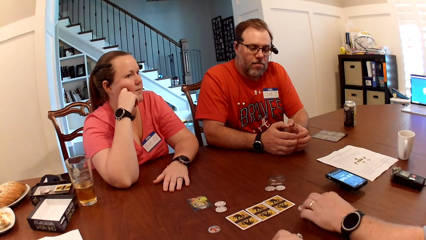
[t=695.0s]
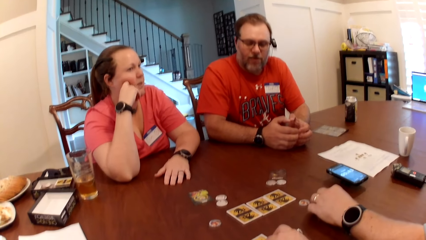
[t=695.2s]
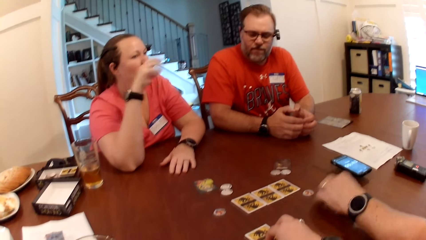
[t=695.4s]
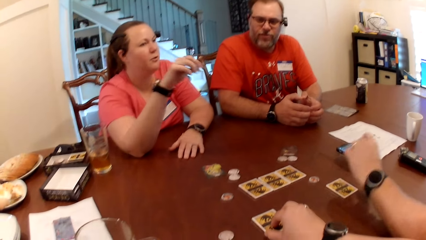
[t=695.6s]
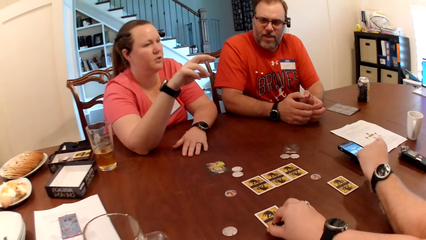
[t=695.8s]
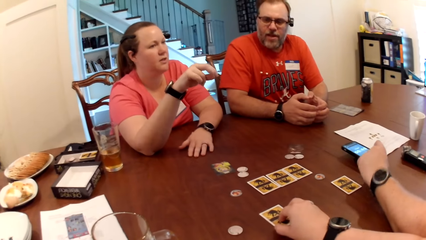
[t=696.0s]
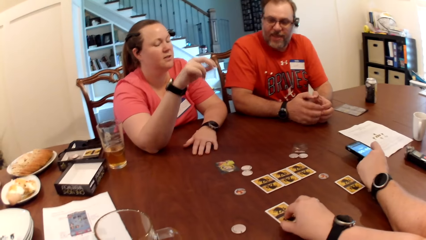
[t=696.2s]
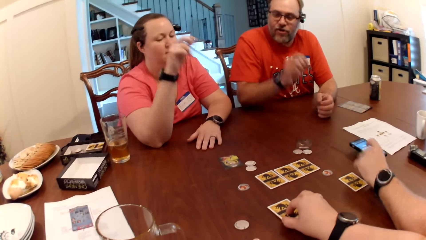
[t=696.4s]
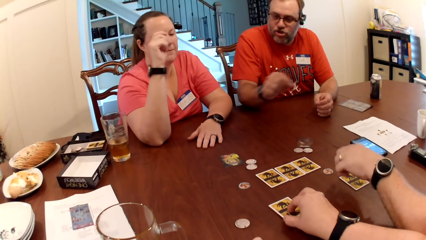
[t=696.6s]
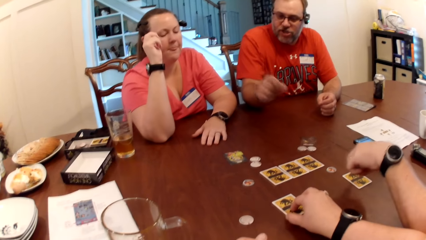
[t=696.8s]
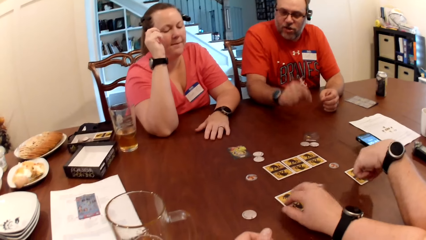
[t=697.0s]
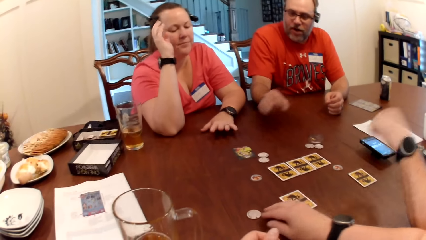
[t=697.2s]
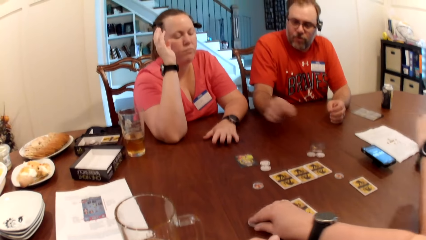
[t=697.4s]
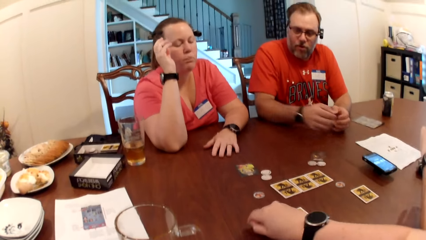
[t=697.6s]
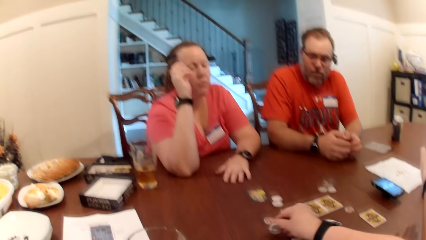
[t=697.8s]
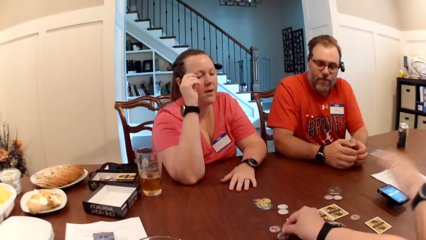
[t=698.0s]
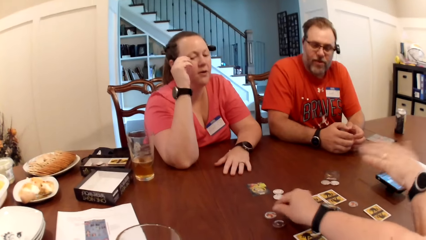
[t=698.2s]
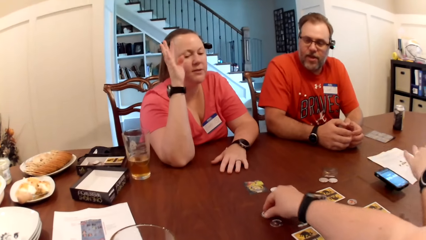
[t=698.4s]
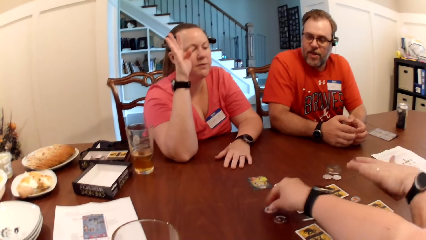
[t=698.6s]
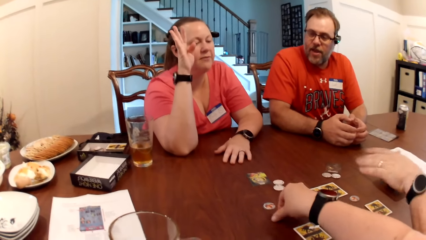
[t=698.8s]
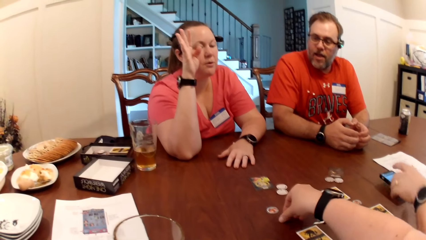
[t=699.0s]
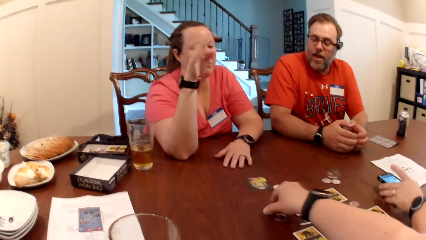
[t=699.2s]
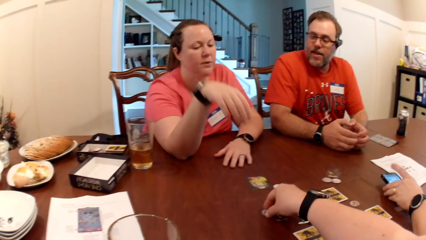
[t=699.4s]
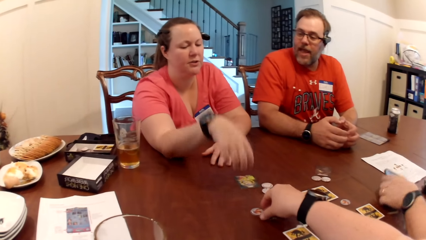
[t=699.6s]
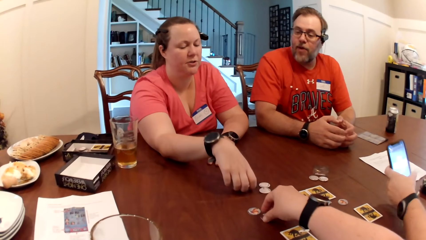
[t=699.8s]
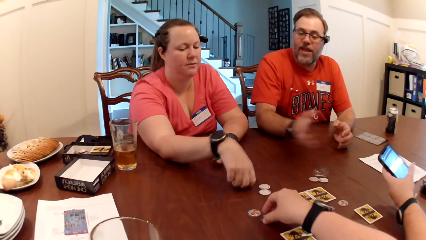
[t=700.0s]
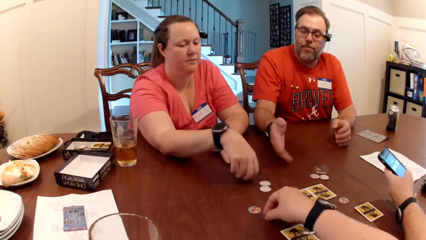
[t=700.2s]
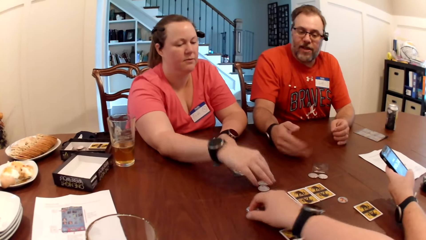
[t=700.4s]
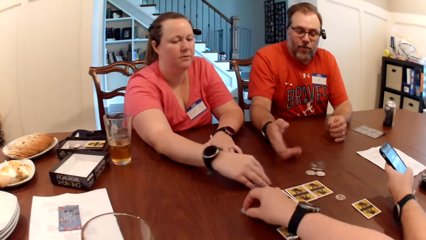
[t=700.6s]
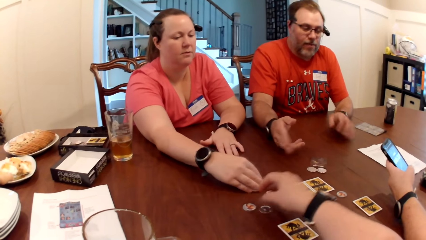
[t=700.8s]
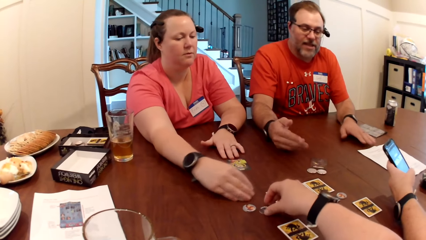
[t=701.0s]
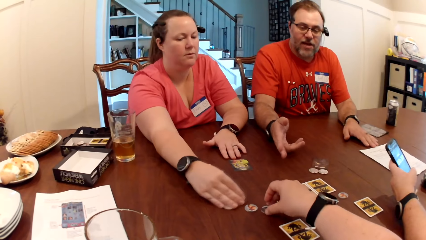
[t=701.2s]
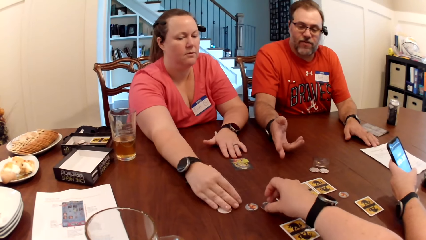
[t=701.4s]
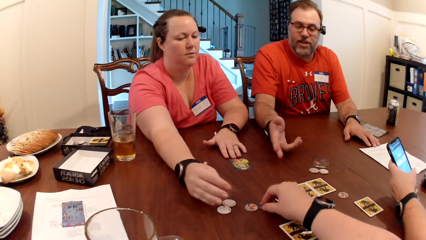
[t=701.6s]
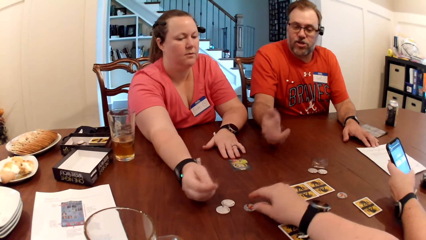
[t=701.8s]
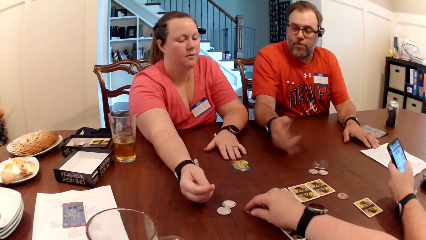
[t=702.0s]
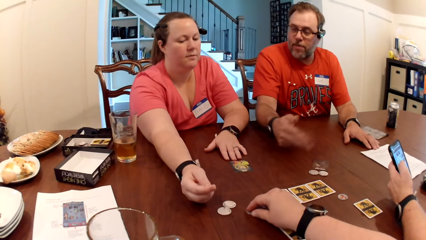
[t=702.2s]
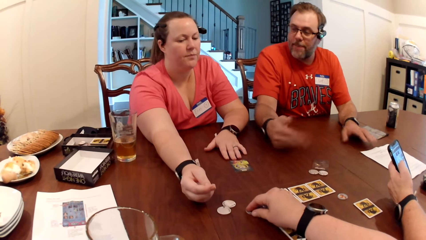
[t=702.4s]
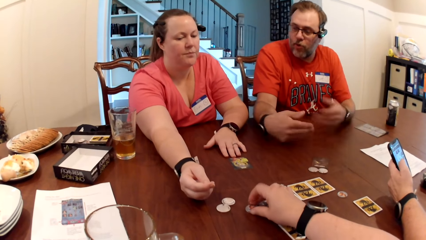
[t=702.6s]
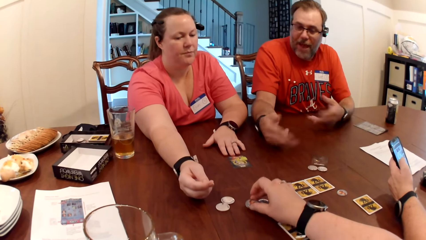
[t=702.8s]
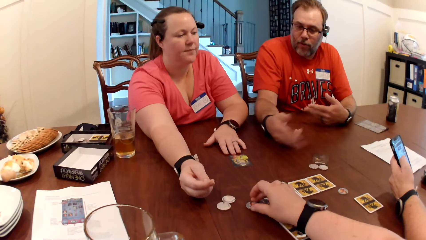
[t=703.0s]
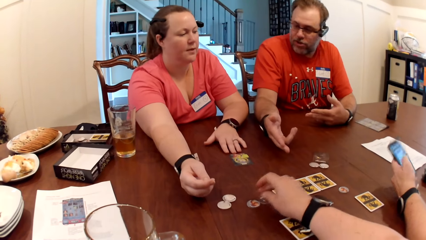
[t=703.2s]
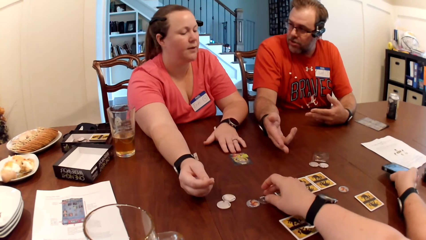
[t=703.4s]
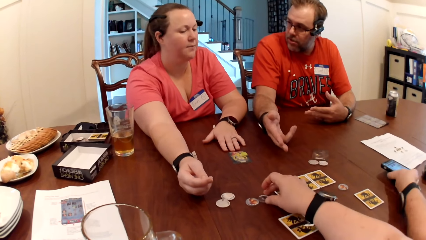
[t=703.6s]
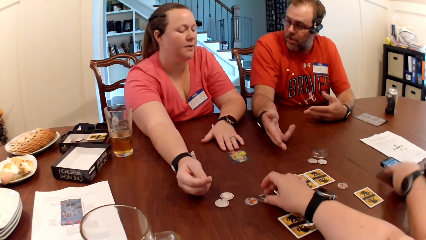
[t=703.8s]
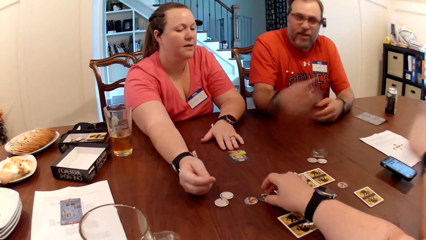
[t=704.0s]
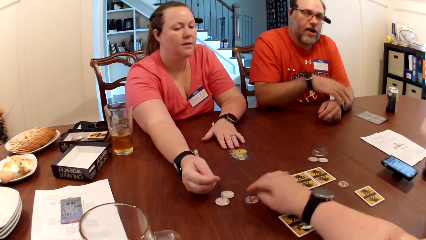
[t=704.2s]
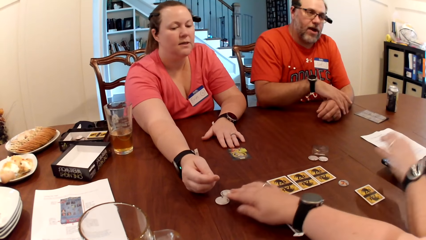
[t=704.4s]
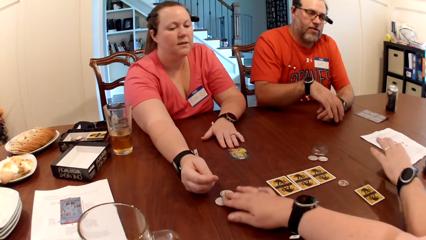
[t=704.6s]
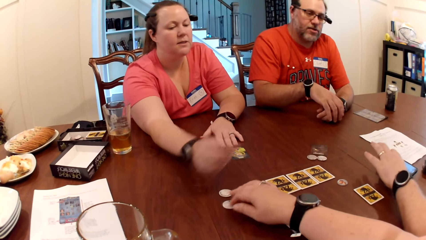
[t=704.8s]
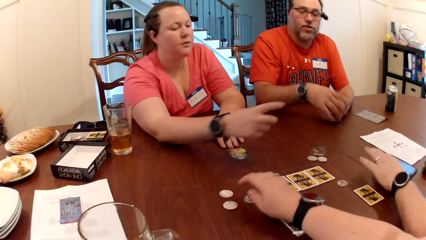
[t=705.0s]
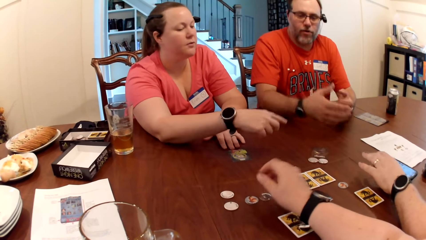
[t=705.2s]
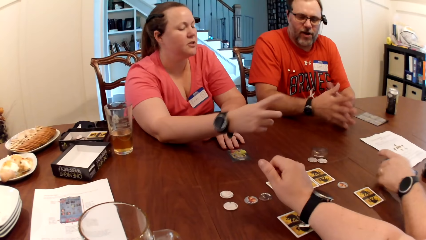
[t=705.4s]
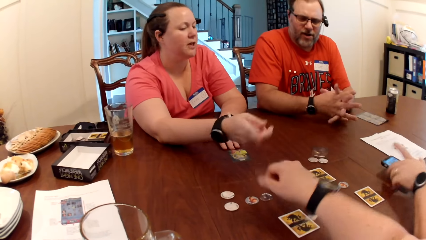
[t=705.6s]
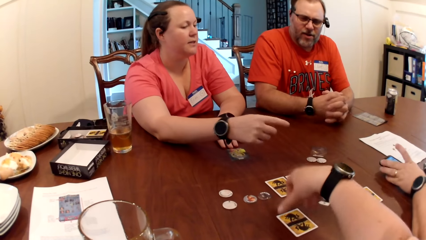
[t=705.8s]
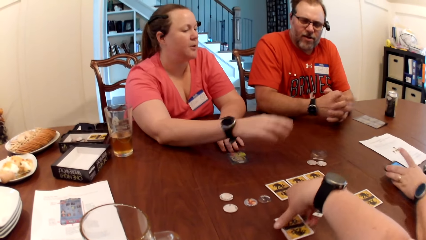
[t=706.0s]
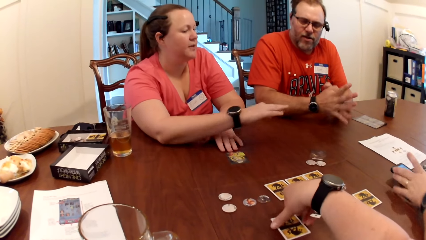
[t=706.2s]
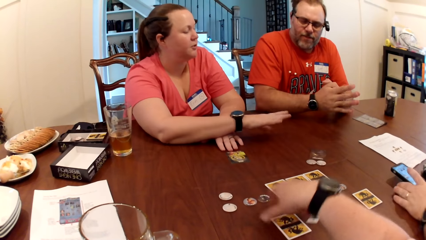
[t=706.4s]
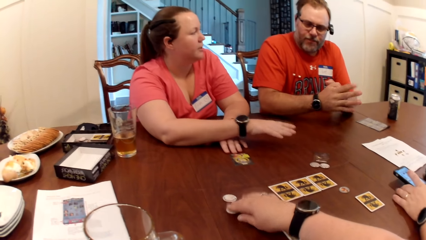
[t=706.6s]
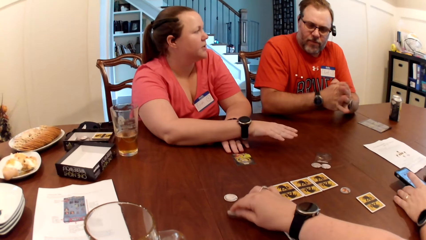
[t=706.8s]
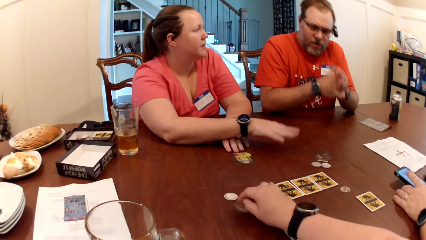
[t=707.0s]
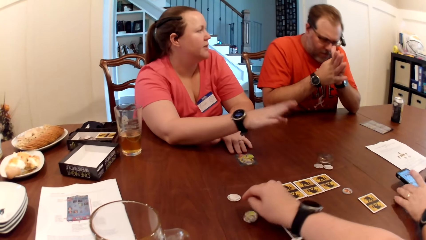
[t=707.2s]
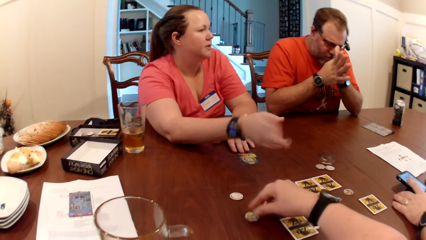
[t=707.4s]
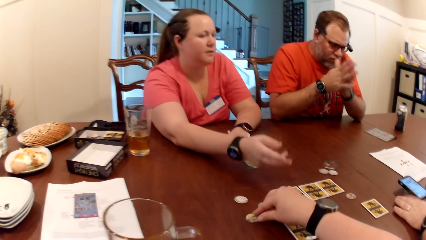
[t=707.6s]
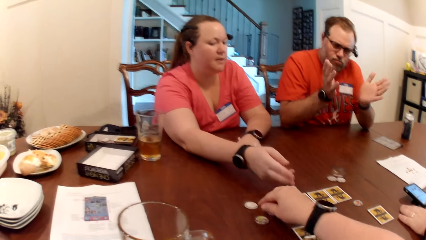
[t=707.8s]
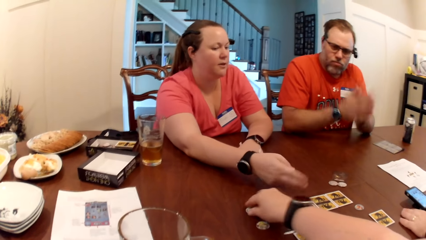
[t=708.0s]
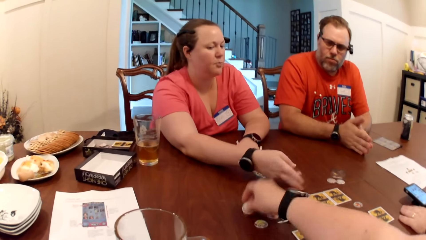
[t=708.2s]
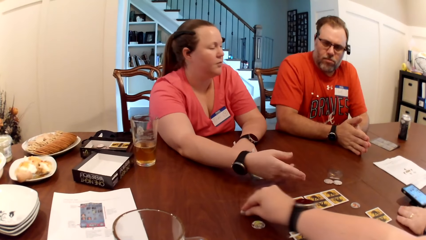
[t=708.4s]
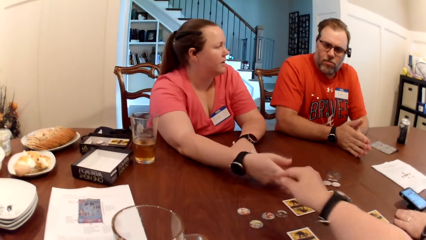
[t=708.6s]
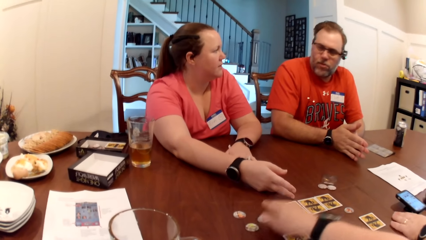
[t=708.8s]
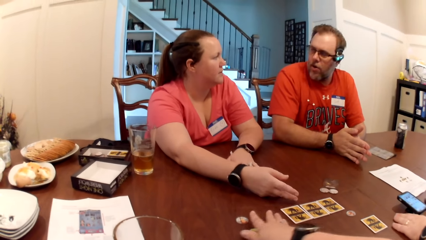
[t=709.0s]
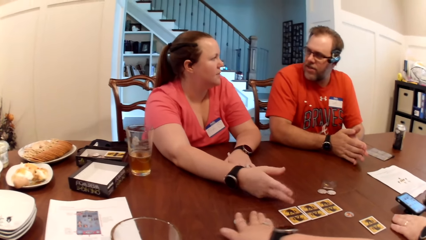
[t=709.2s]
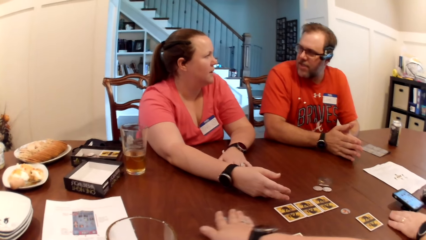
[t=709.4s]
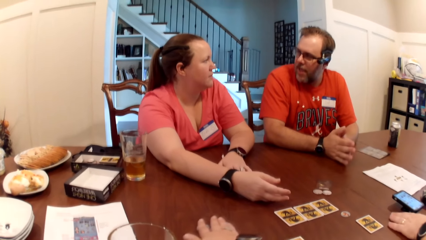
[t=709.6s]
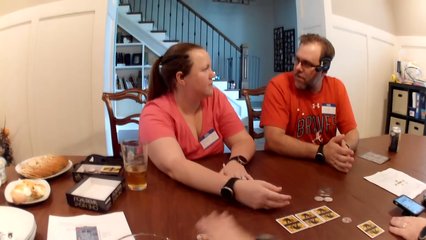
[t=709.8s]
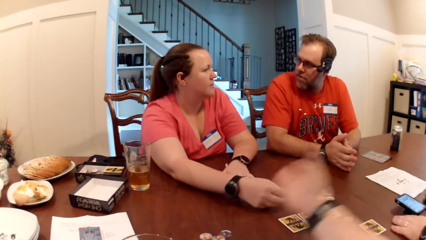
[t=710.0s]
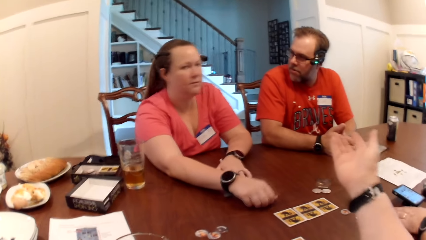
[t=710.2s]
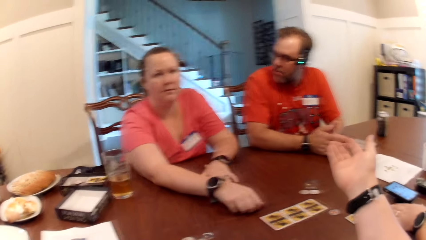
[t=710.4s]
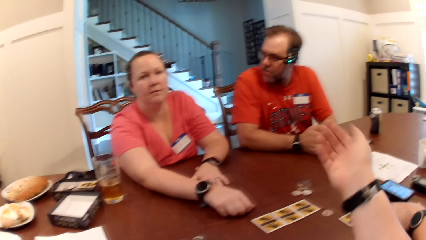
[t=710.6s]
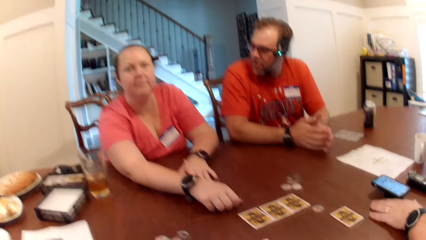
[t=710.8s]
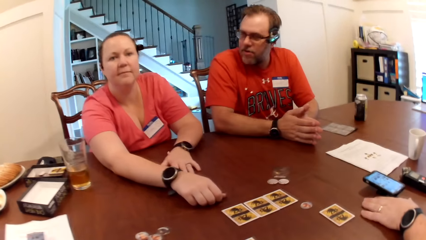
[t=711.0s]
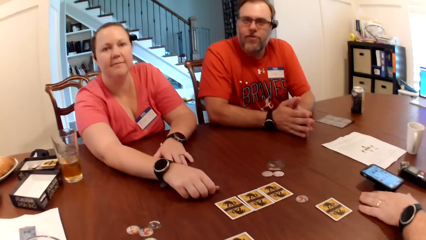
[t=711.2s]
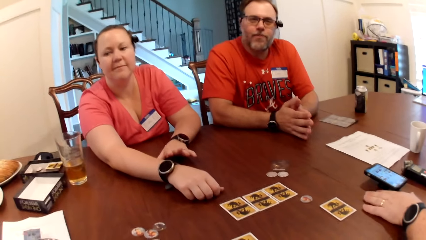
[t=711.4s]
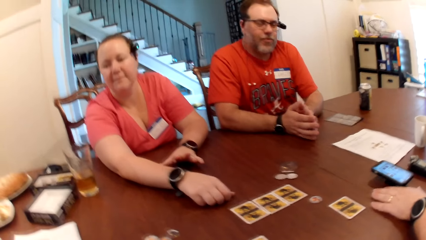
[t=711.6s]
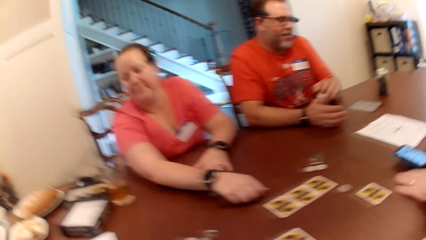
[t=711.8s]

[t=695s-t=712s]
The camera wearer picks up a poker chip from the table with her right hand. She drops the poker chip on the table with her right hand and adjusts the poker chips on the table with her right hand. A man picks up a phone from the table with his left hand. The camera wearer moves the card on the table with her right hand. The man operates the phone with his left hand. The camera wearer moves the poker chips on the table with her right hand. Another man drops the phone on the table with his left hand and moves the phone on the table with his left hand.
